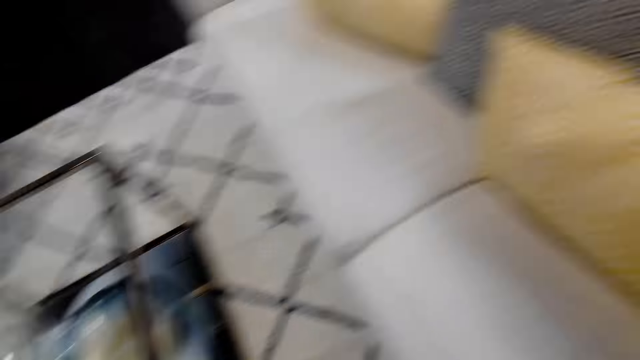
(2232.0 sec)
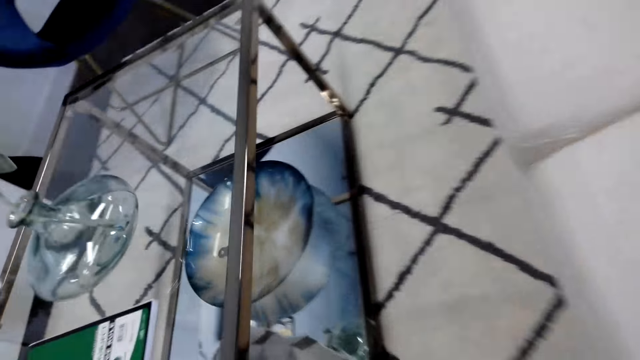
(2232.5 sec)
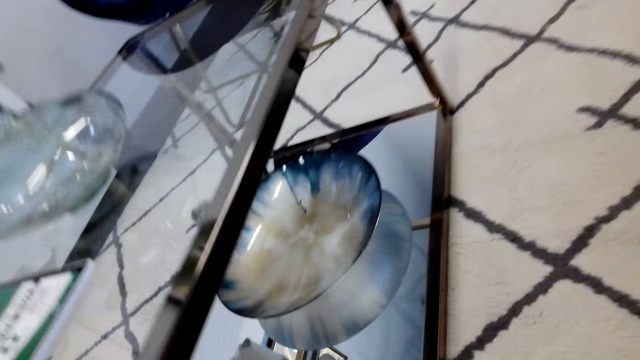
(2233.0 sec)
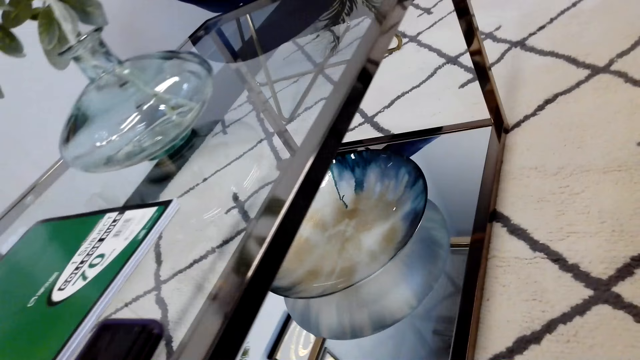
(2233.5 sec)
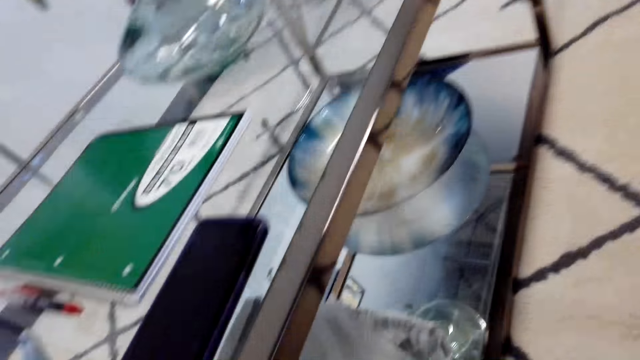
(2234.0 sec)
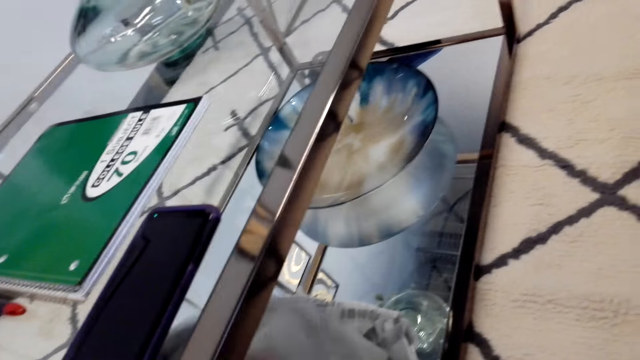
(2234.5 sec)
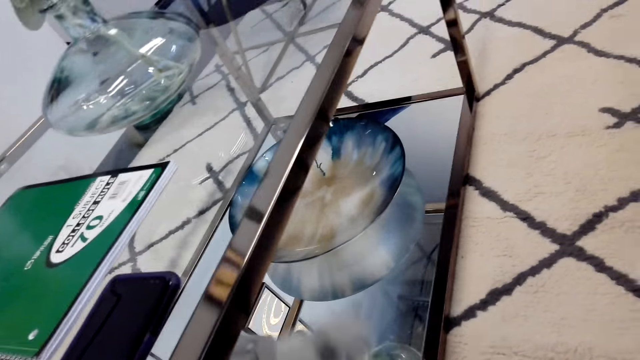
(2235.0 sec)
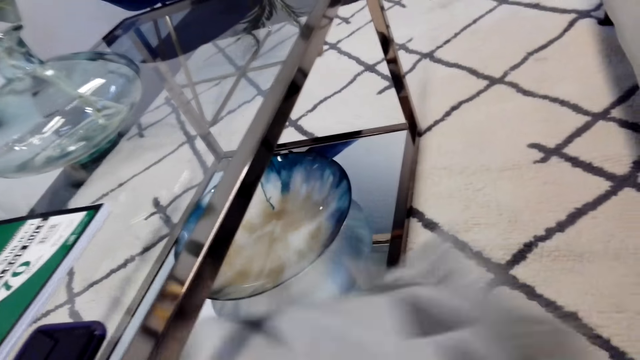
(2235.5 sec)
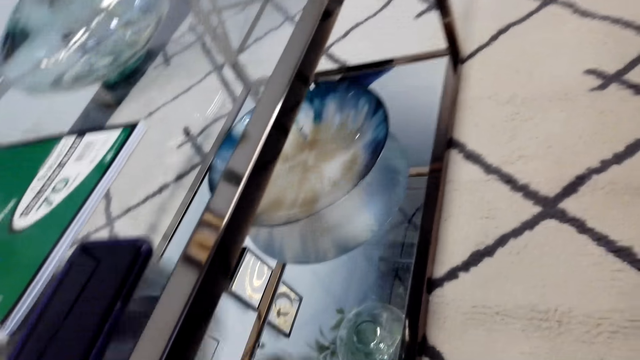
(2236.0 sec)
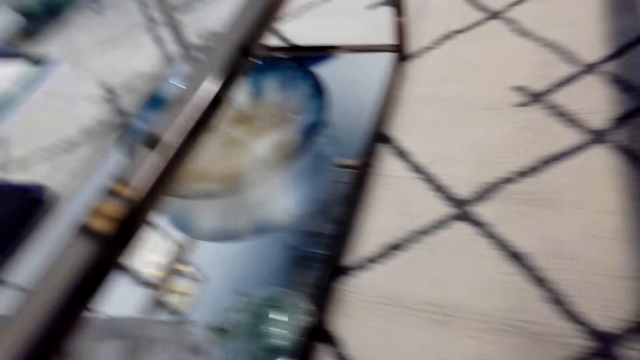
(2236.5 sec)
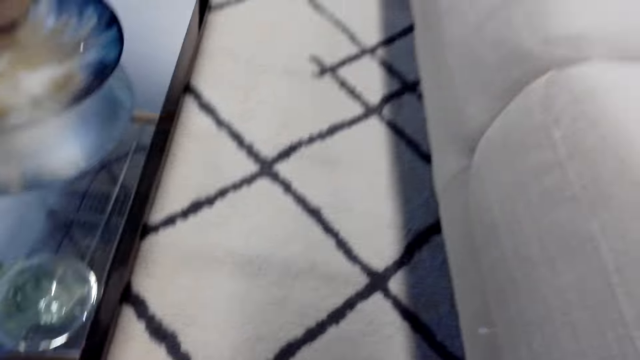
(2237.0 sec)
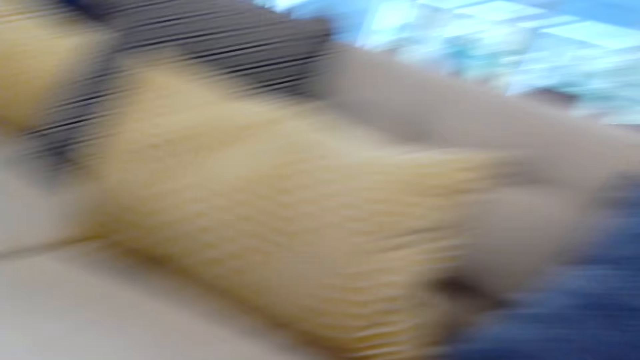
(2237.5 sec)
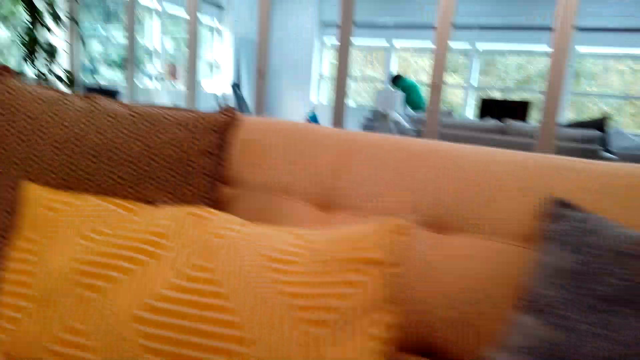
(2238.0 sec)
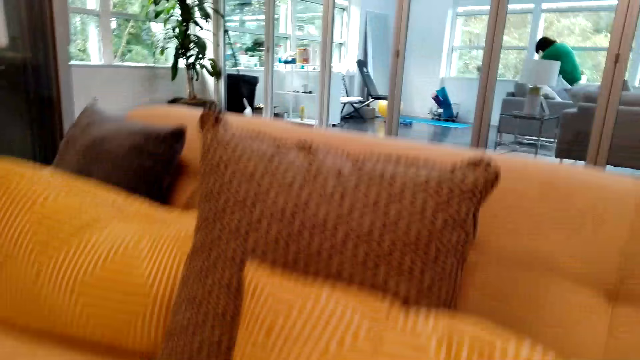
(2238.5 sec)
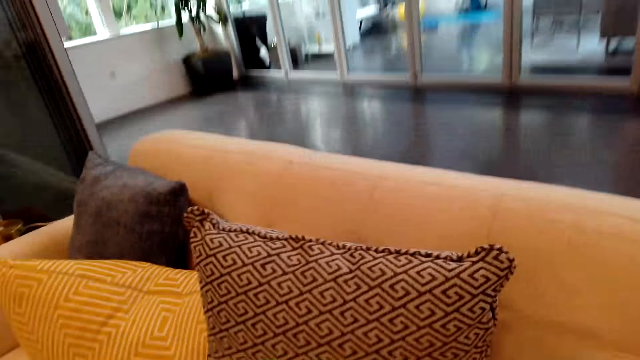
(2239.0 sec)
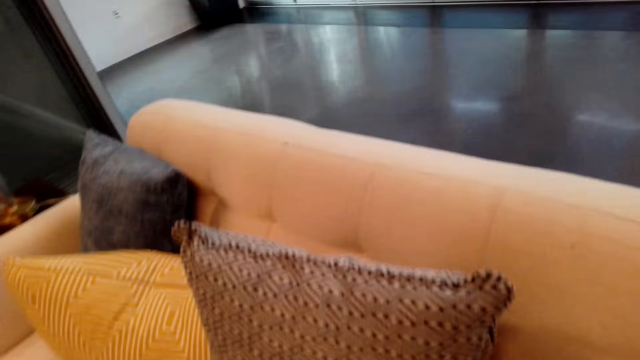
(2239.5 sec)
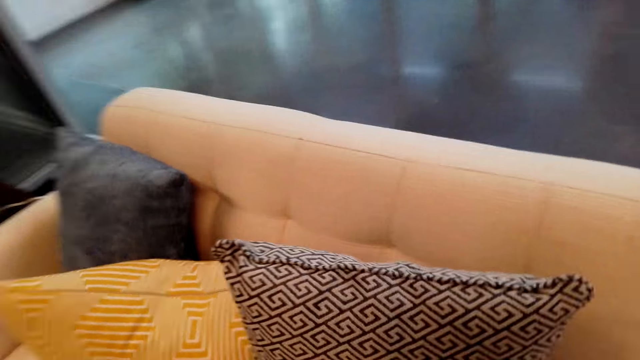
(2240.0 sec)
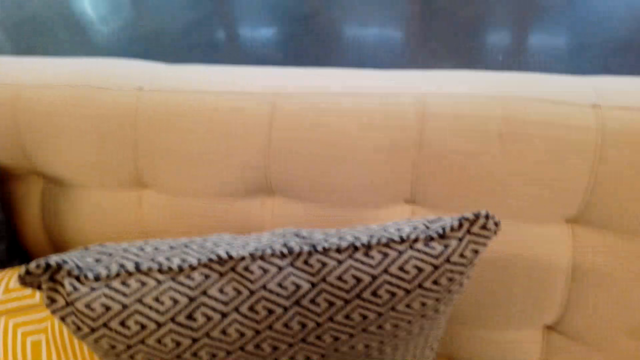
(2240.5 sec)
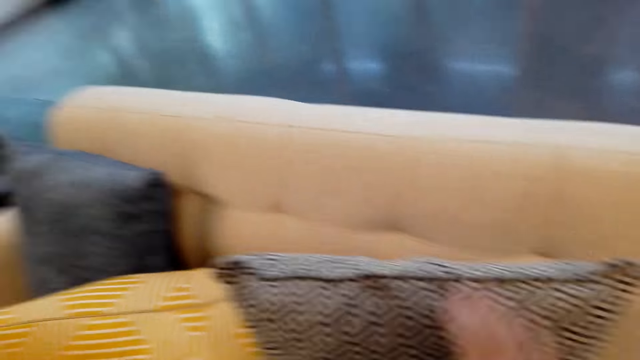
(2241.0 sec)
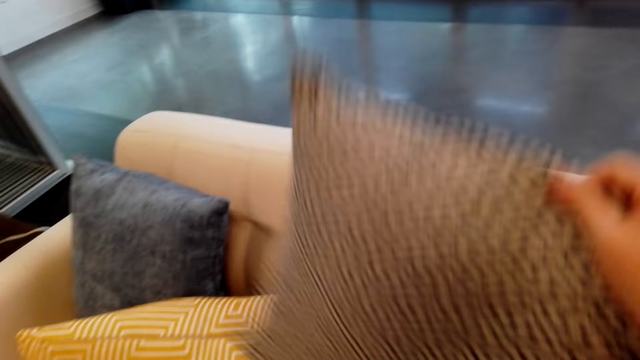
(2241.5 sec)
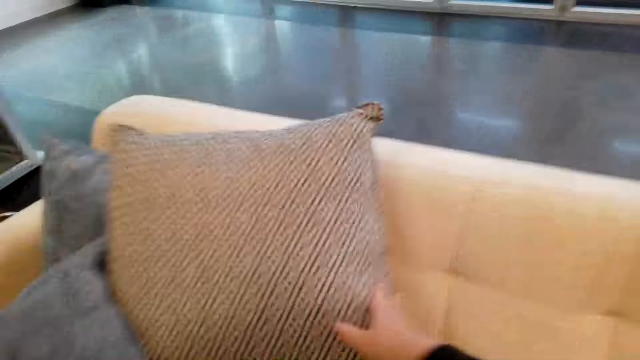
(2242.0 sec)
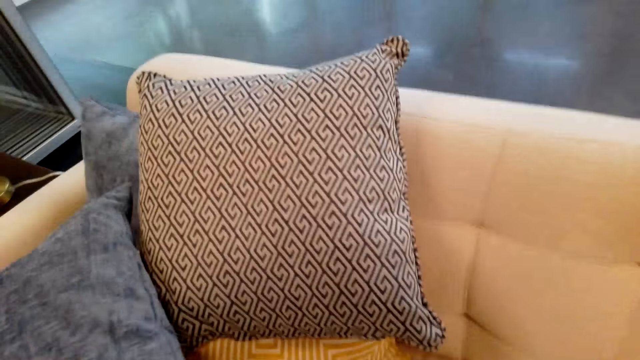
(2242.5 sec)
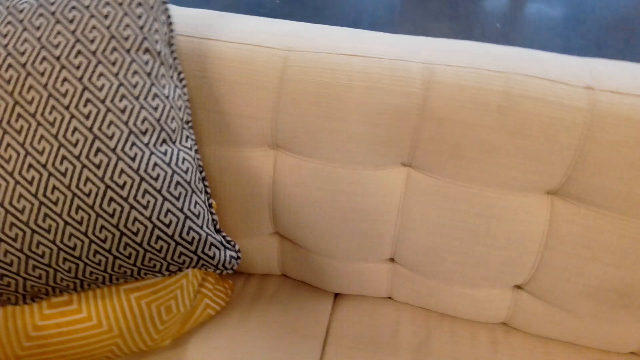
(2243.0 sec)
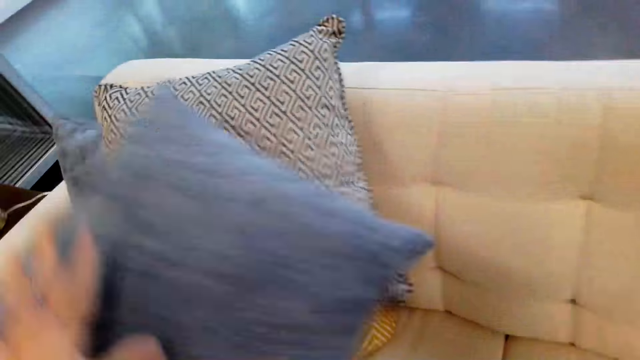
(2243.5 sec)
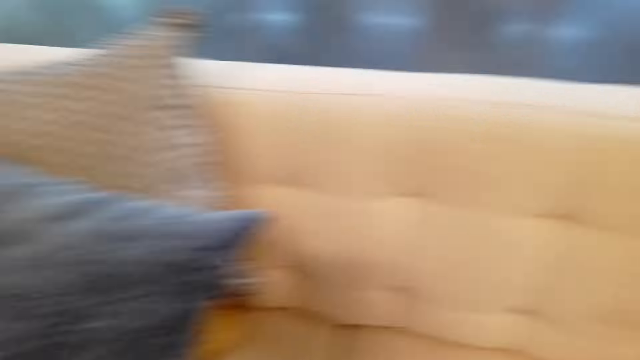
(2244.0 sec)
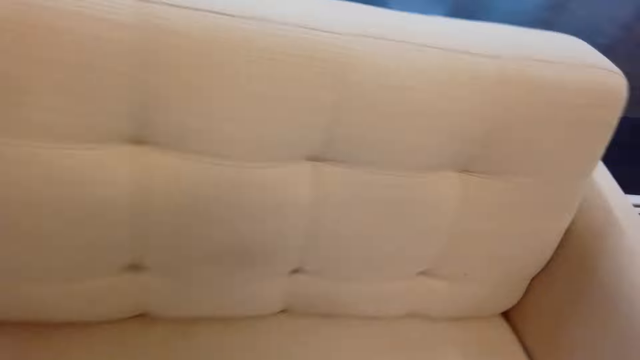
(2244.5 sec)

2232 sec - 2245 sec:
The camera wearer drops the mobile phone on the table. They crouch next to a chair. They pick up a dust cloth from the table shelf. They look around the room. They arrange the pillows on the couch.

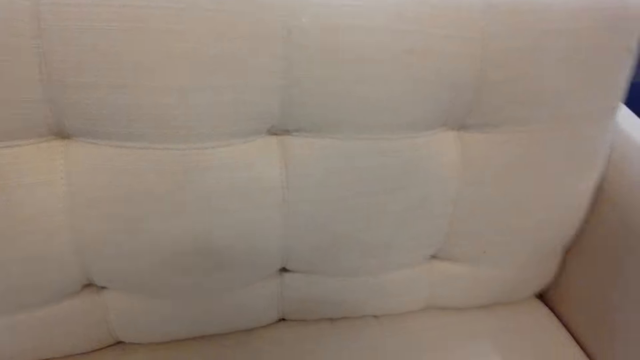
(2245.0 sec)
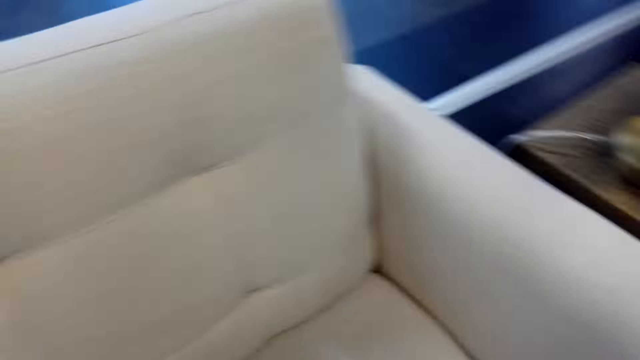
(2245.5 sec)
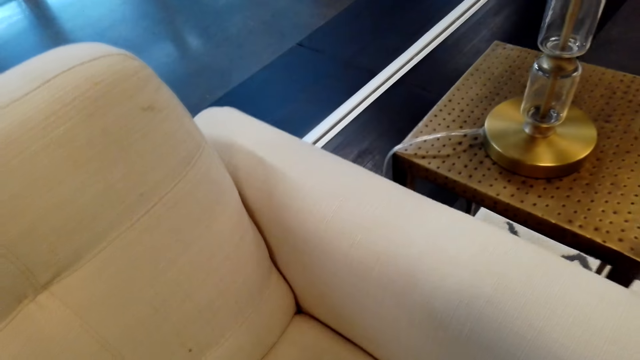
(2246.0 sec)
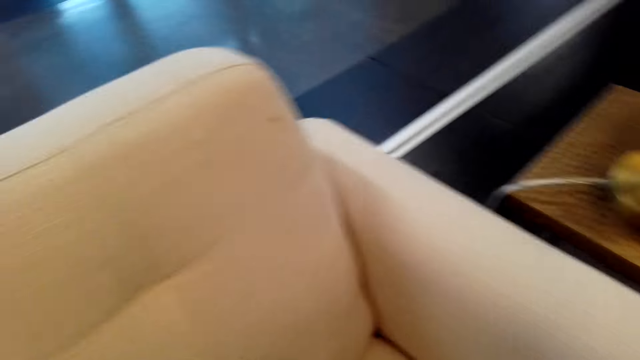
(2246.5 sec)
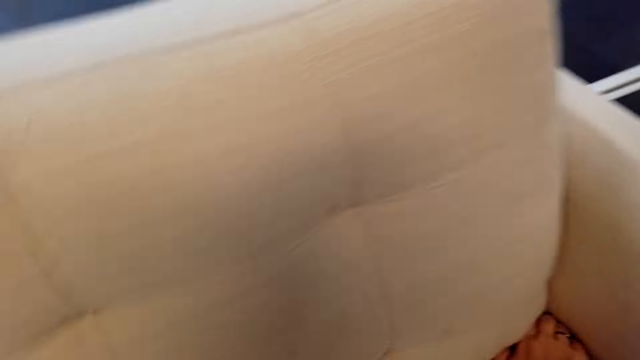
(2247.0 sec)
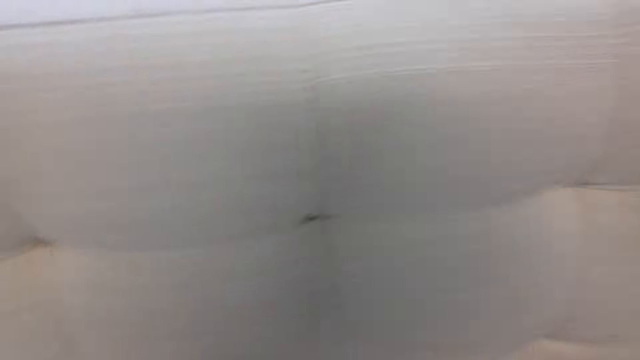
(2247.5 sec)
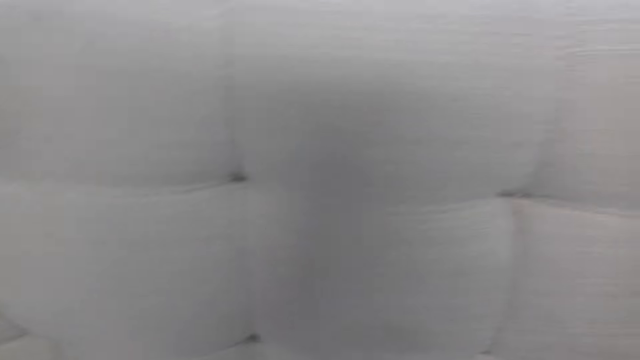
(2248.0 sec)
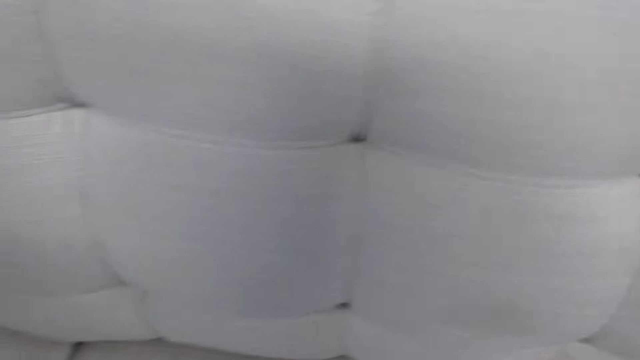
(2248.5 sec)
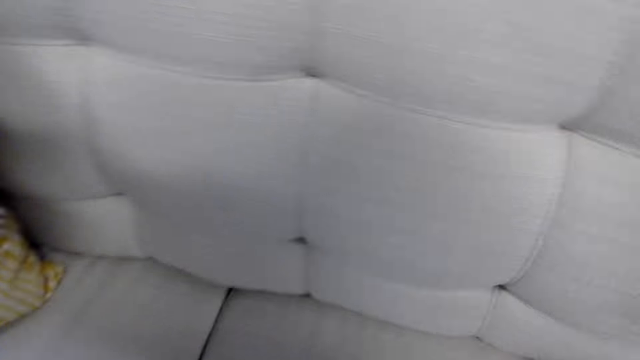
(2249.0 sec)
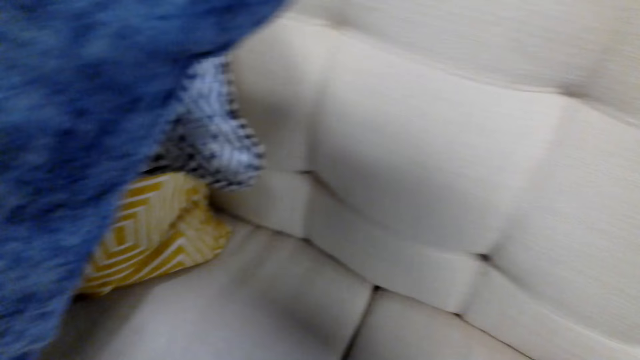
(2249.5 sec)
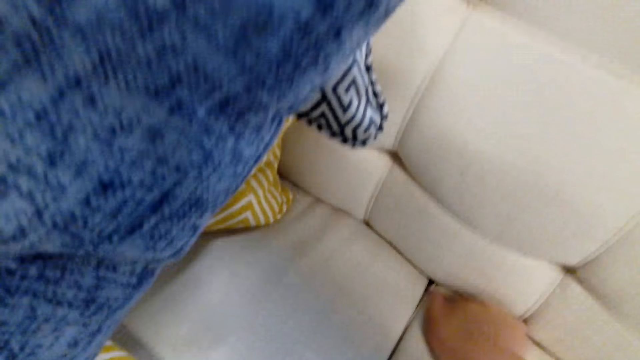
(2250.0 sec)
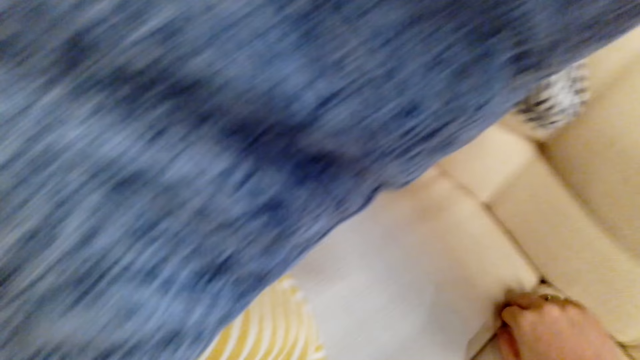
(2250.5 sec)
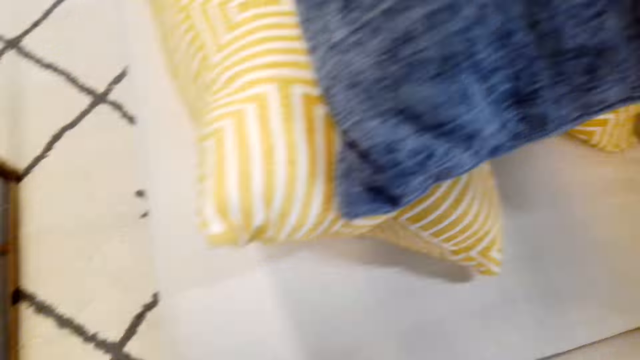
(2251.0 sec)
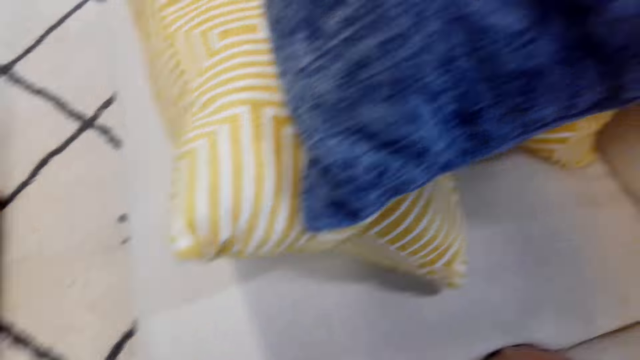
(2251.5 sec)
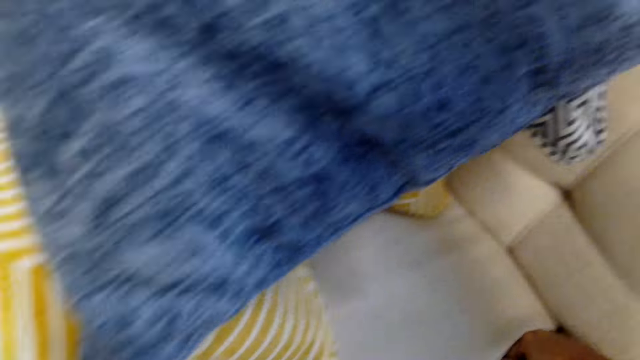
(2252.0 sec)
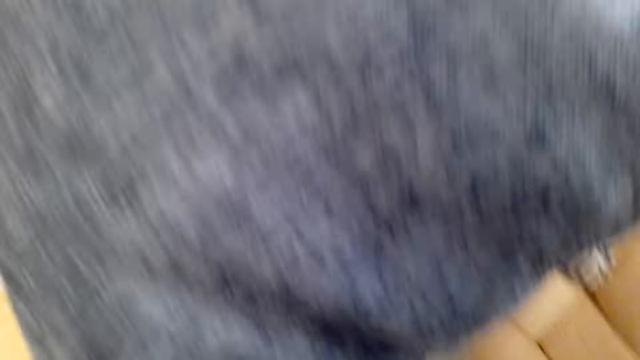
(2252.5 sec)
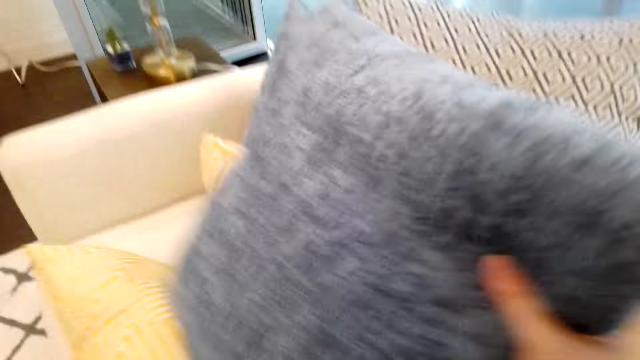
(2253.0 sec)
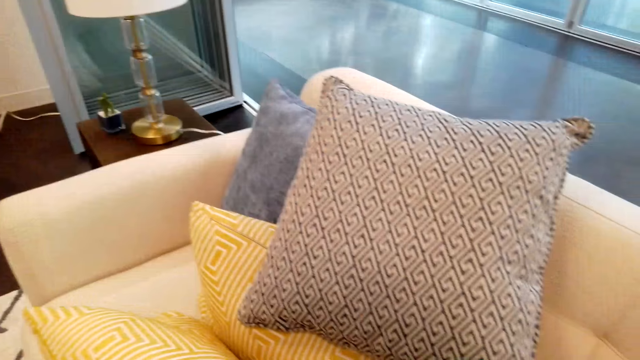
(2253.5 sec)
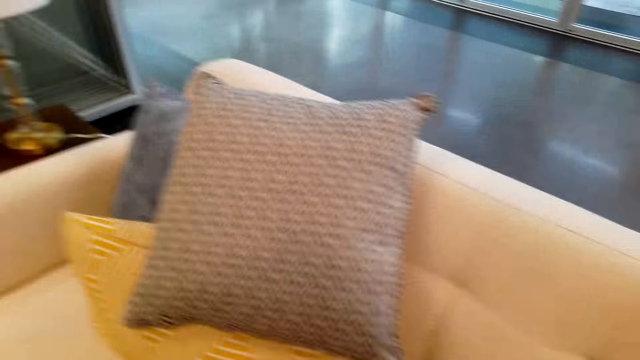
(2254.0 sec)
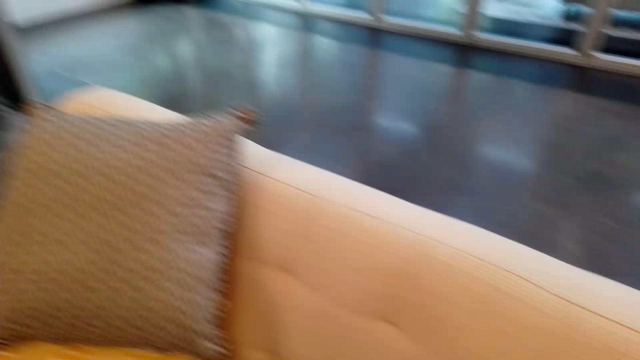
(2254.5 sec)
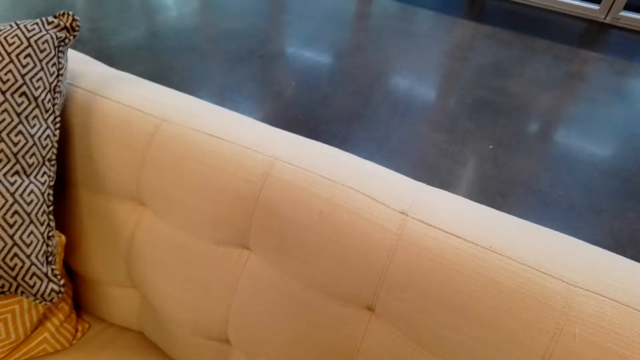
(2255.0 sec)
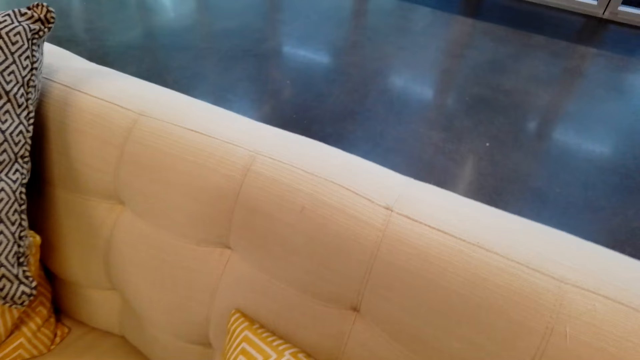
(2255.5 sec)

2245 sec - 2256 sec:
The camera wearer looks around the room. They arrange pillows on a chair. They align a cushion on the chair.
